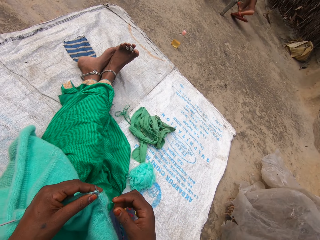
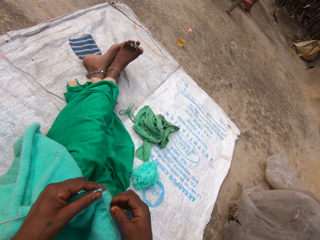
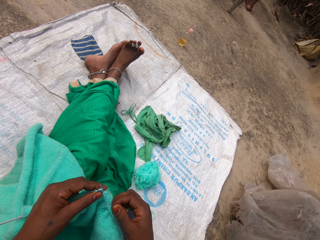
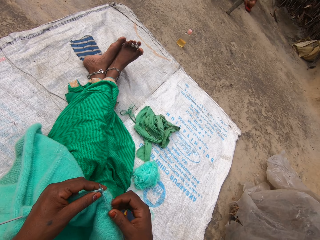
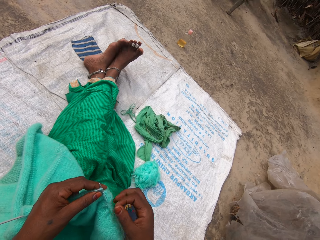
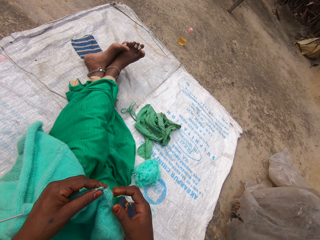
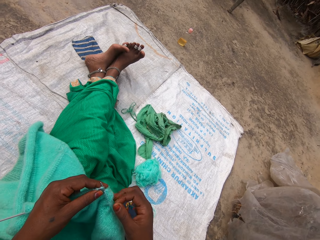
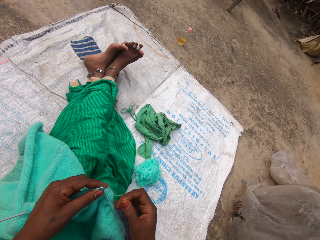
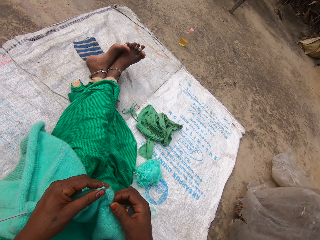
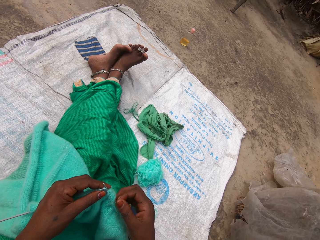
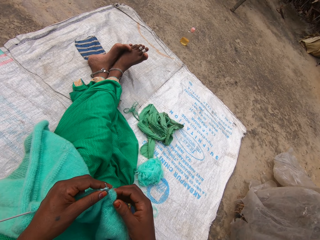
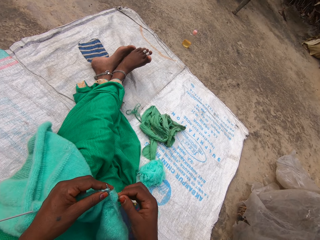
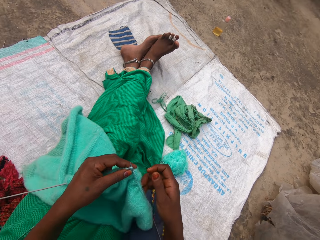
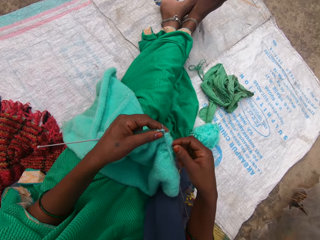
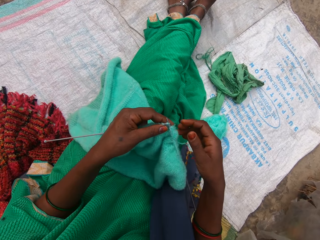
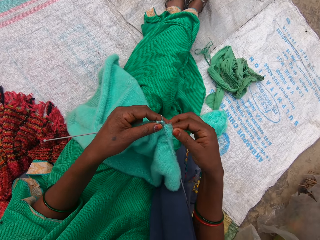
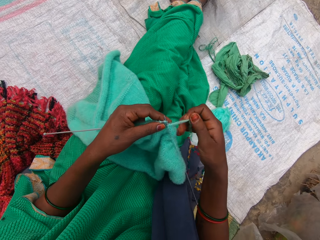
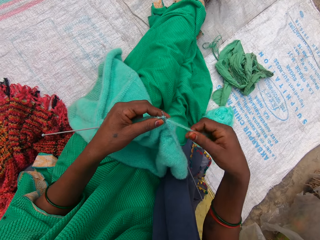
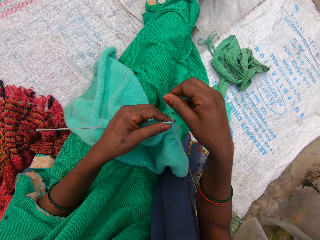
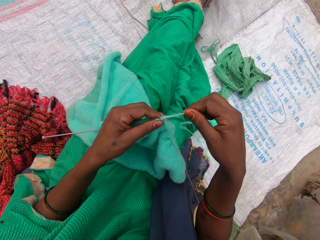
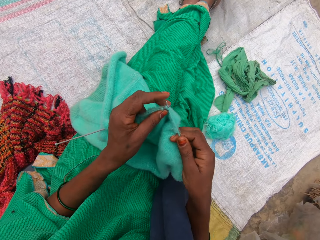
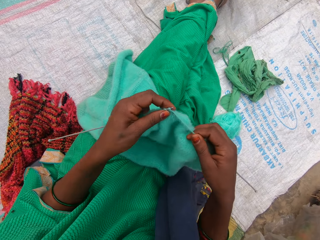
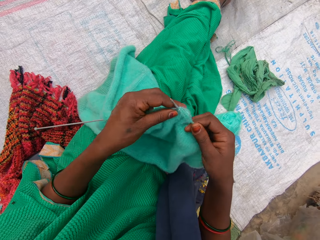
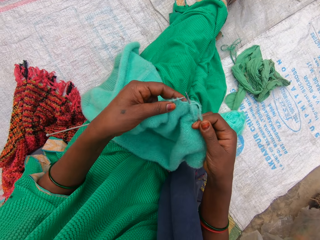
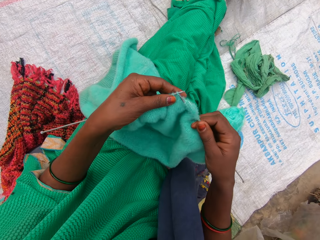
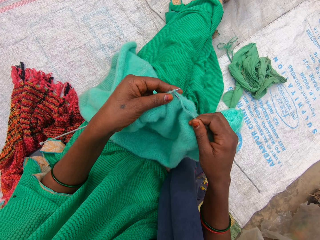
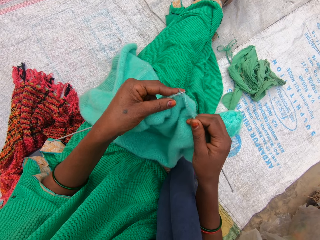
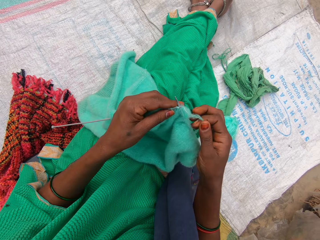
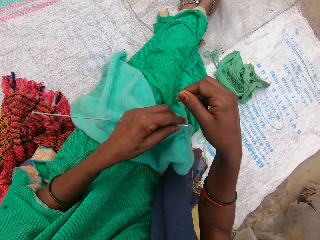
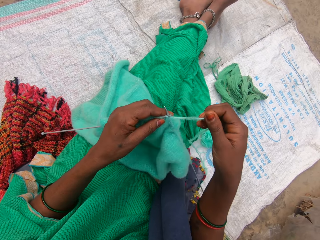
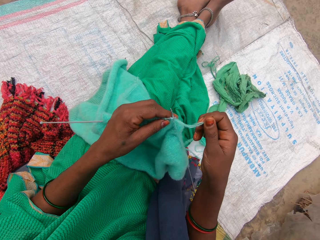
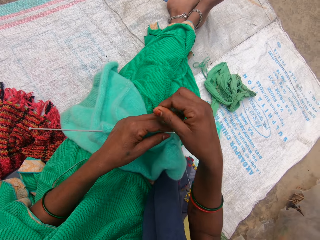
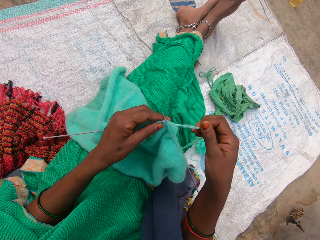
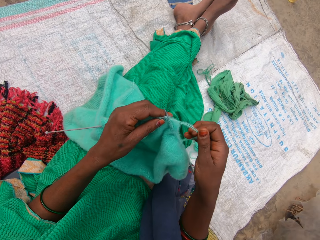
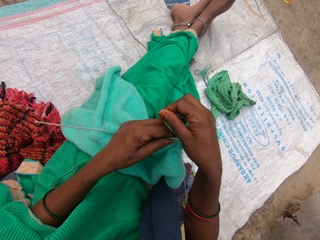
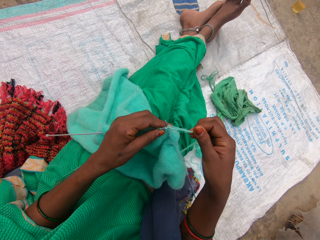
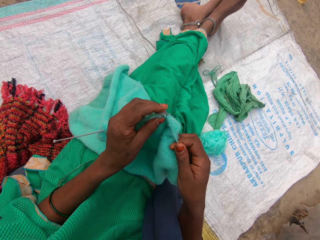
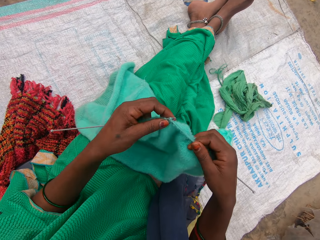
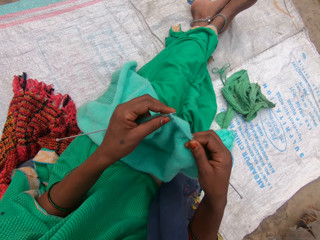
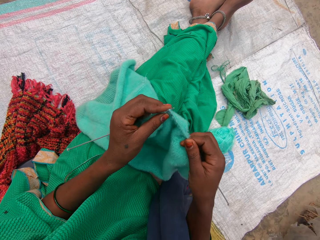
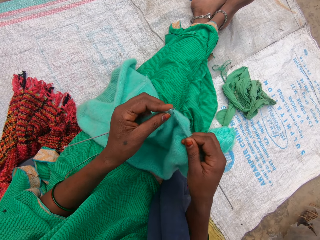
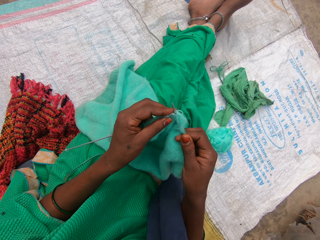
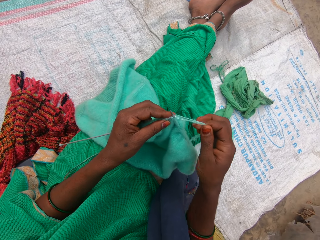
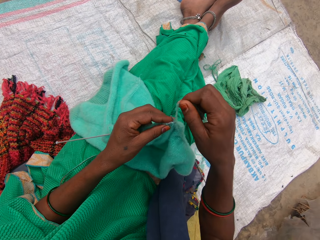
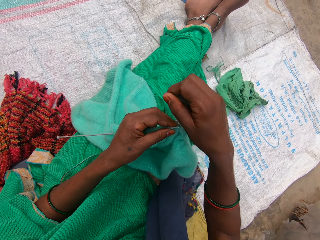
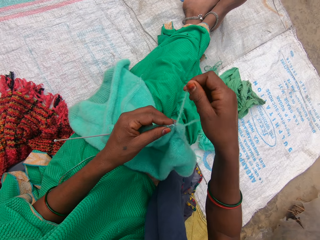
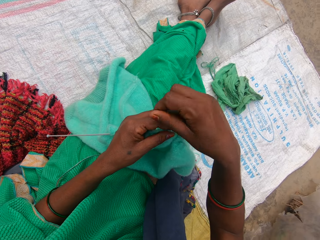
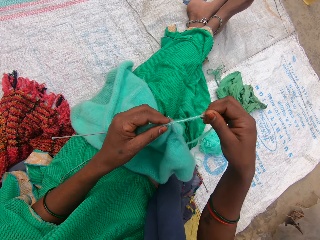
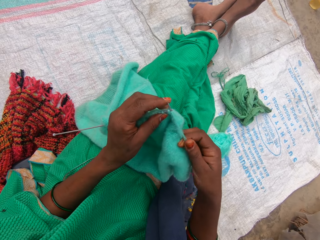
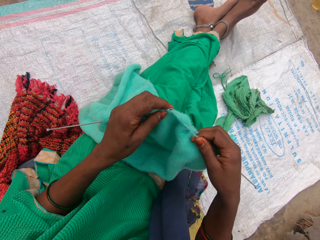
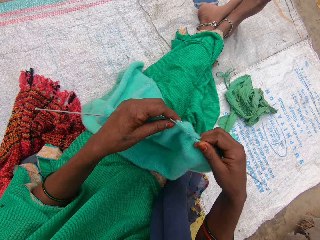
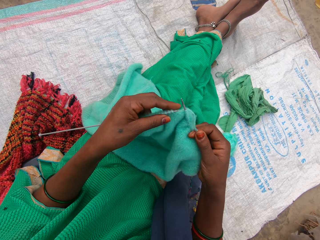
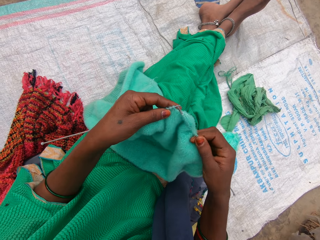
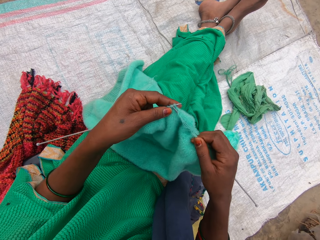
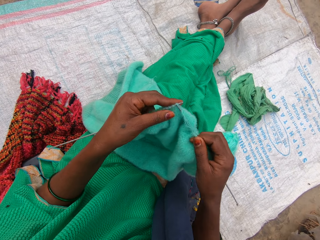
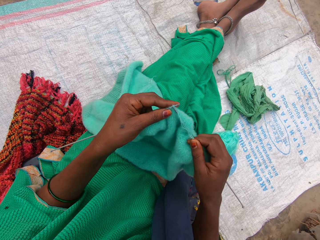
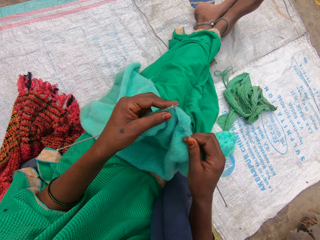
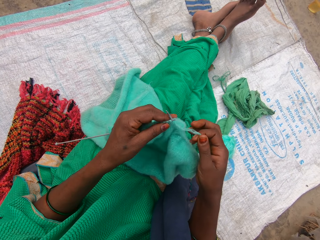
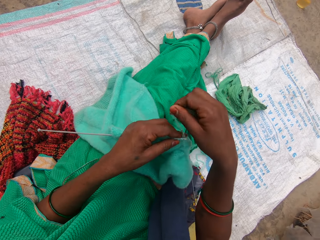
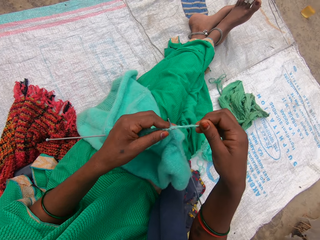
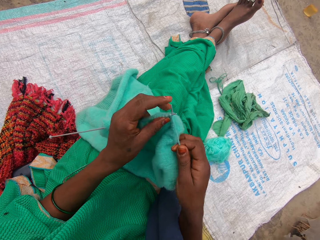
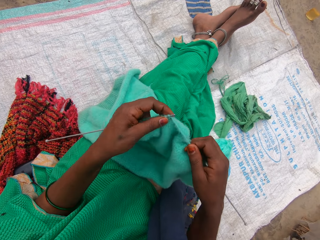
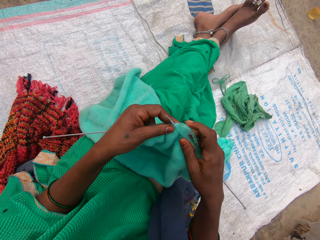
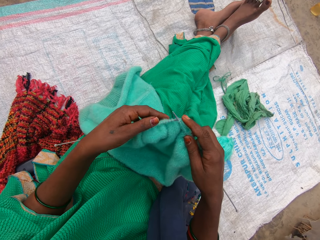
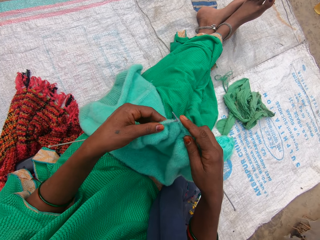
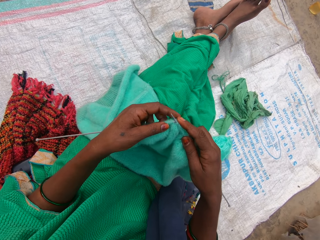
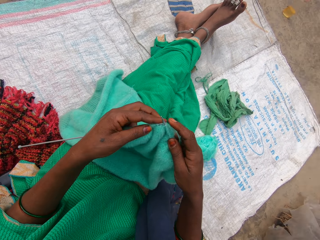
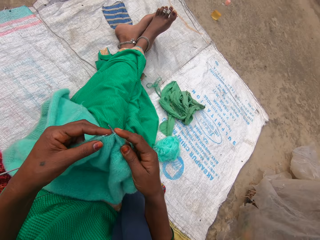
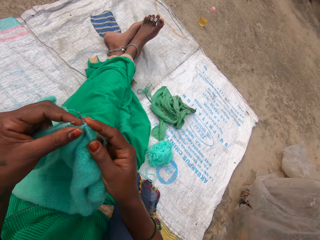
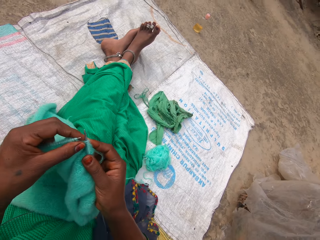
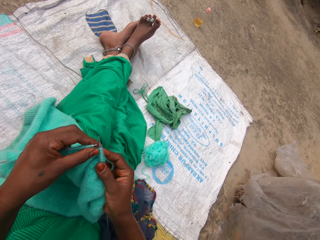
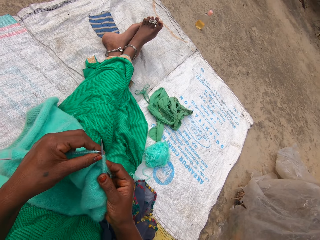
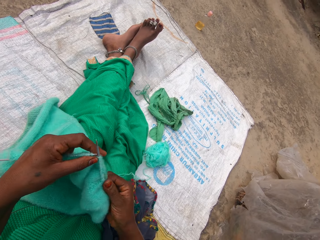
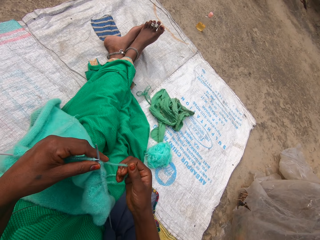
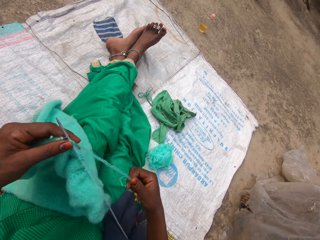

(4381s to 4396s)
The camera wearer holds addi double ended crochet hooks and holds the fabric. They roll a knitting thread on the addi double ended crochet hooks. They knit the fabric. They roll a knitting thread on the addi double ended crochet hooks. They knit the fabric. They roll a knitting thread on the addi double ended crochet hooks. They knit the fabric. They hold the addi double ended crochet hooks. They roll a knitting thread on the addi double ended crochet hooks. They hold the addi double ended crochet hooks and knit the fabric.

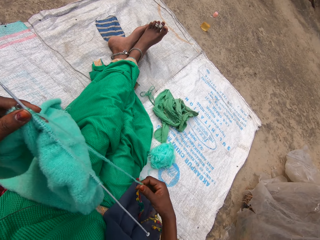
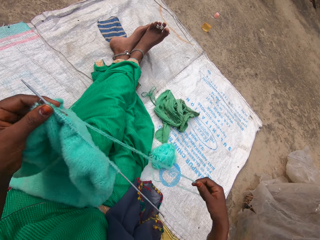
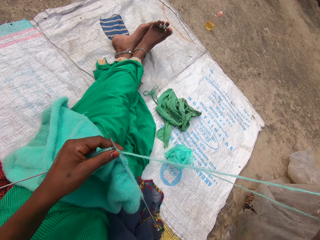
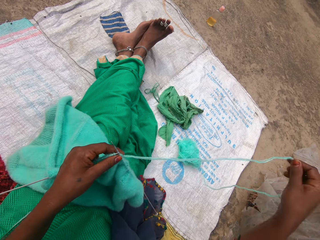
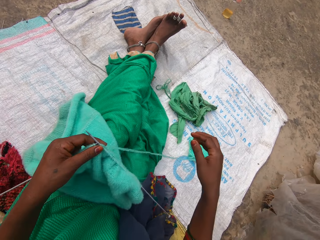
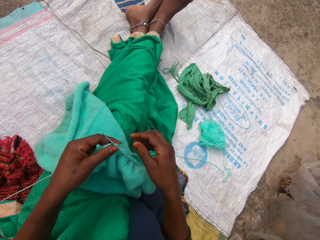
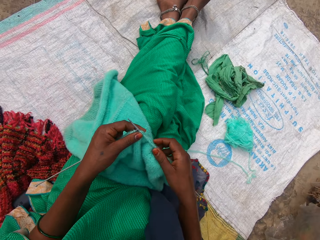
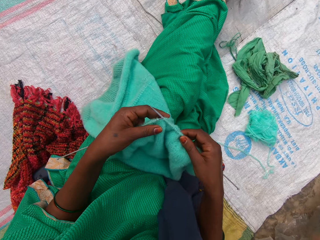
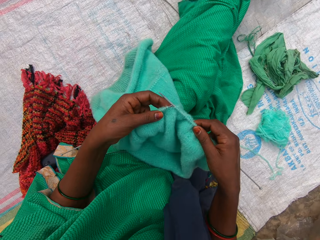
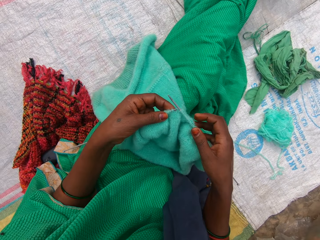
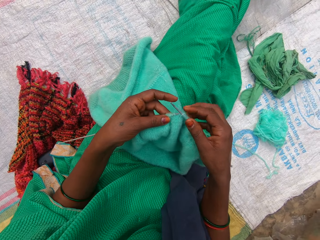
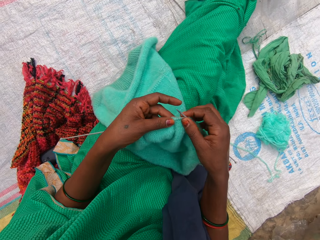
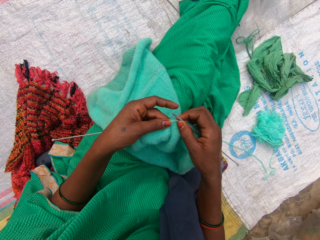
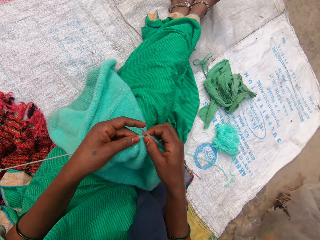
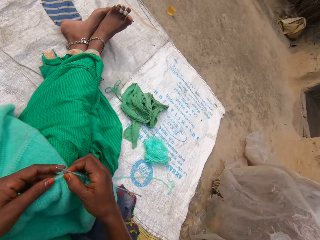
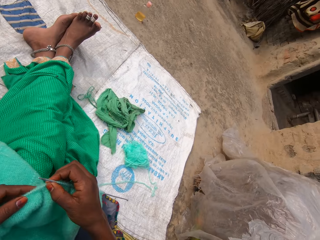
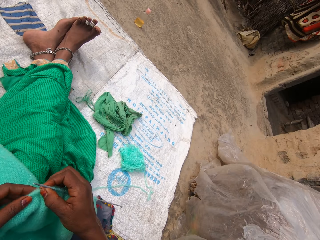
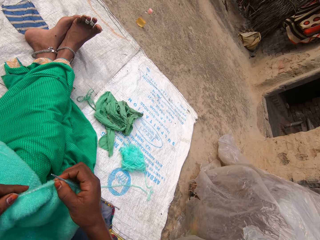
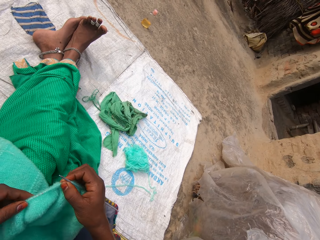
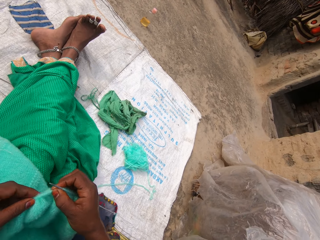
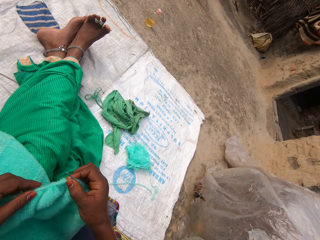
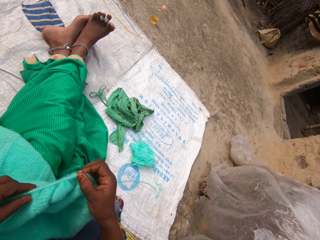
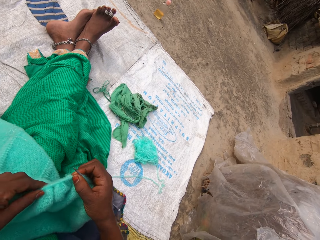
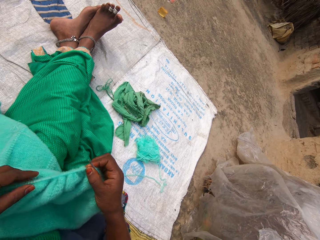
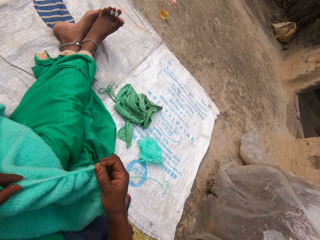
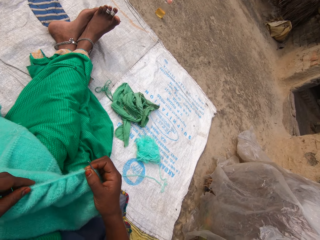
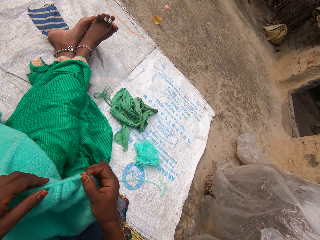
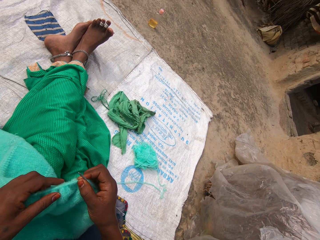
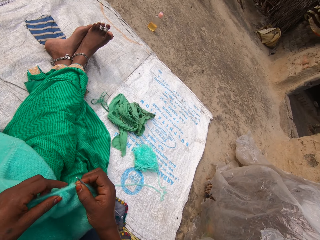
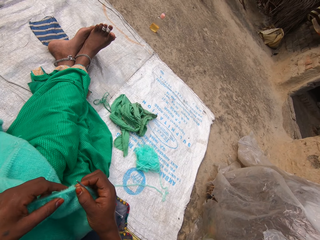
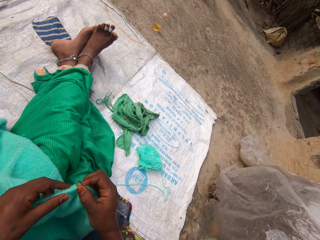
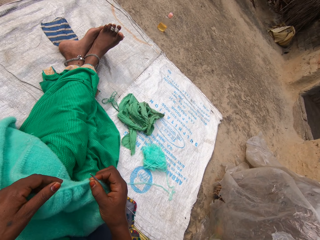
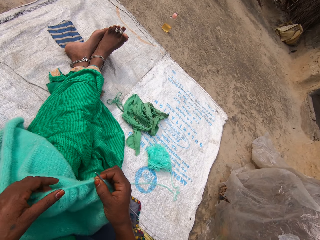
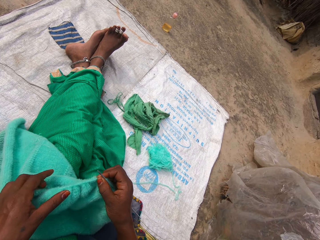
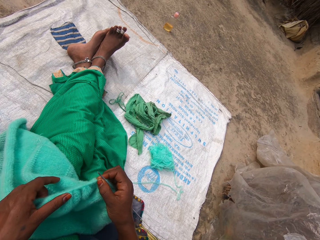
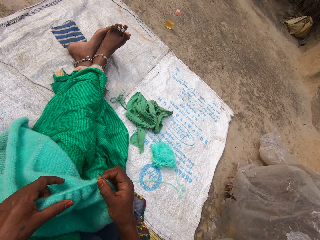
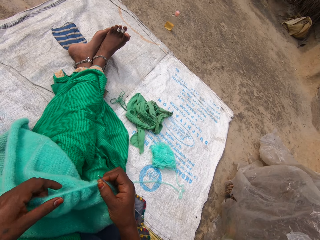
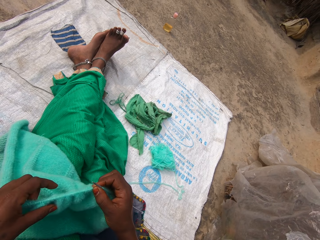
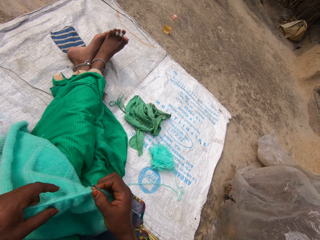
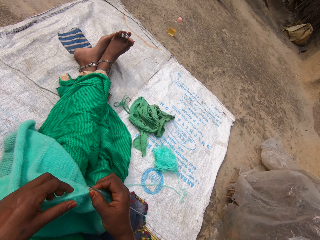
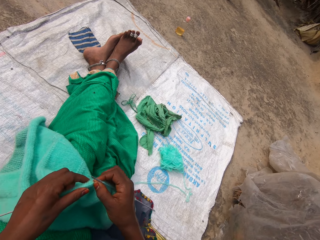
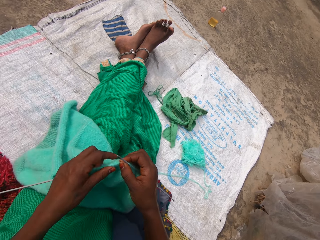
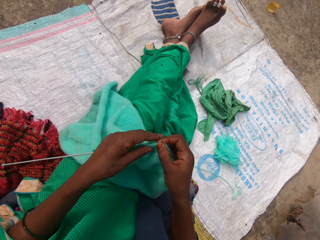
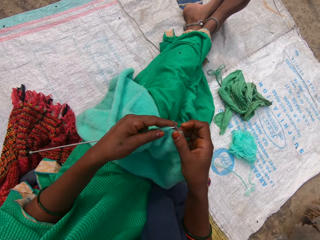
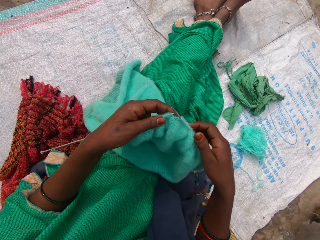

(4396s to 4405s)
The camera wearer pulls the yarn with her right hand. She adjusts the knitting thread and holds the fabric. She adjusts the knitting thread through the double ended crochet hooks. She holds the fabric.
